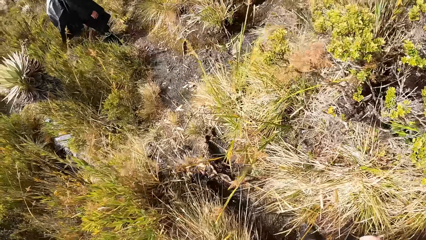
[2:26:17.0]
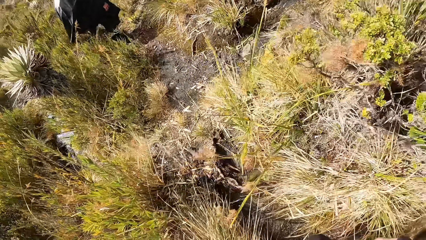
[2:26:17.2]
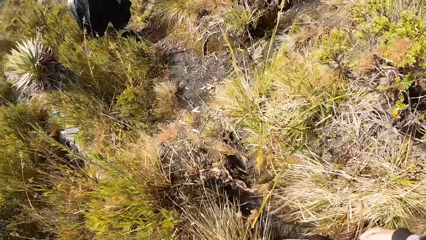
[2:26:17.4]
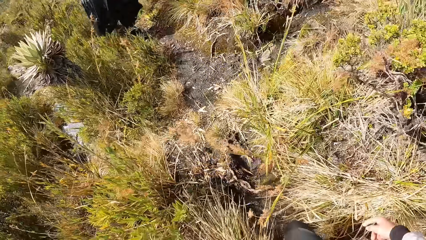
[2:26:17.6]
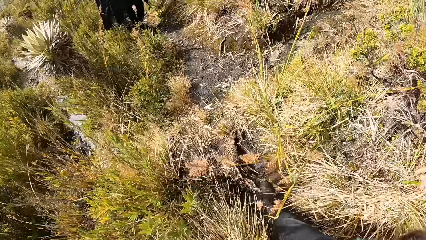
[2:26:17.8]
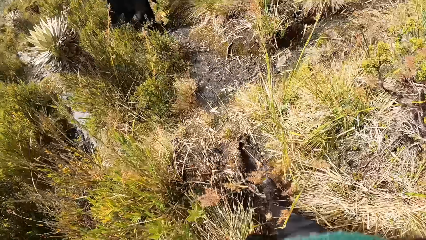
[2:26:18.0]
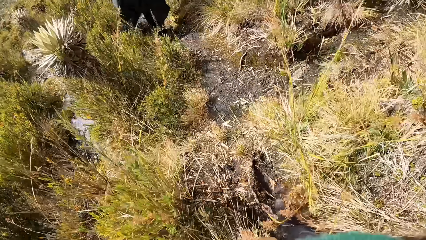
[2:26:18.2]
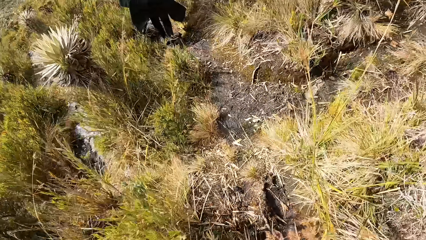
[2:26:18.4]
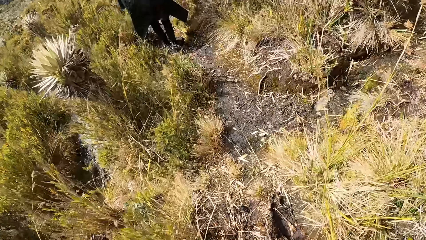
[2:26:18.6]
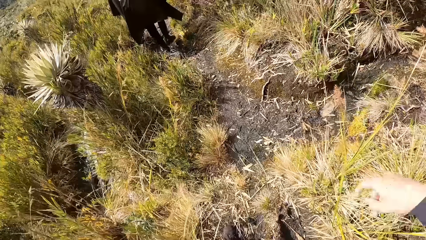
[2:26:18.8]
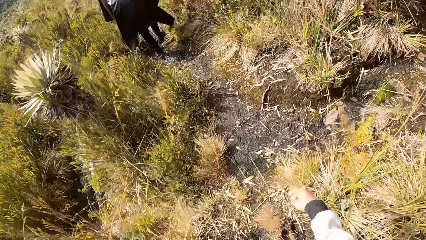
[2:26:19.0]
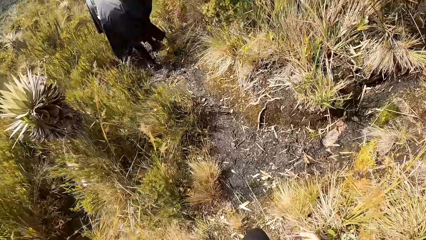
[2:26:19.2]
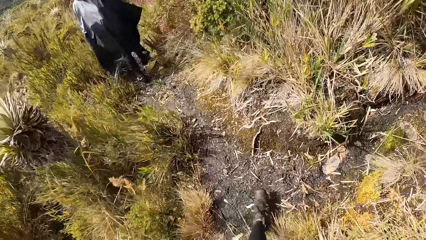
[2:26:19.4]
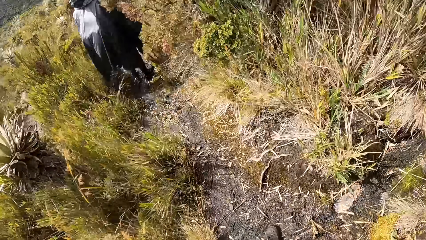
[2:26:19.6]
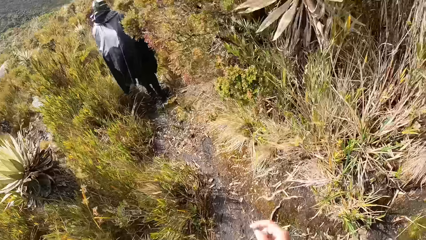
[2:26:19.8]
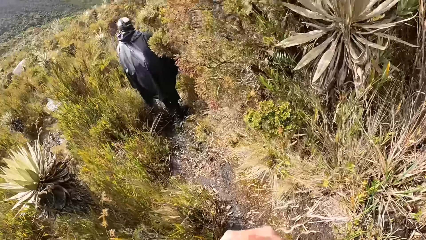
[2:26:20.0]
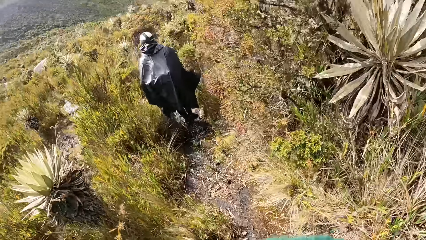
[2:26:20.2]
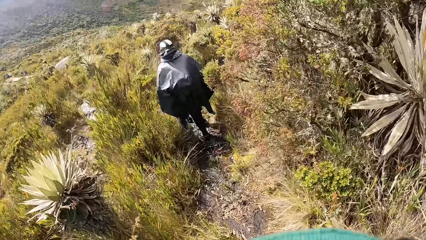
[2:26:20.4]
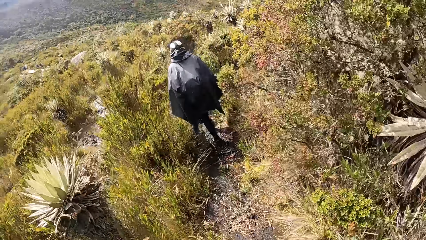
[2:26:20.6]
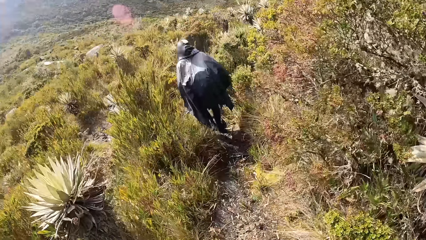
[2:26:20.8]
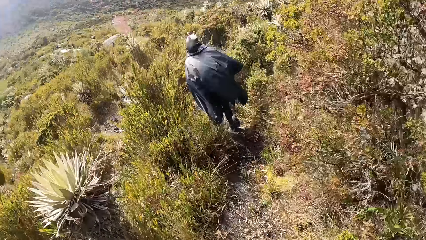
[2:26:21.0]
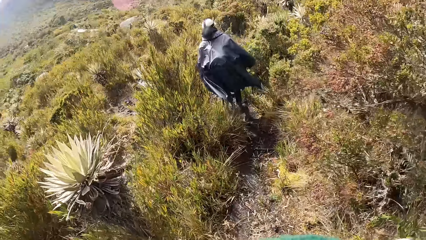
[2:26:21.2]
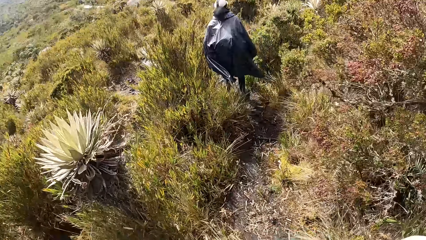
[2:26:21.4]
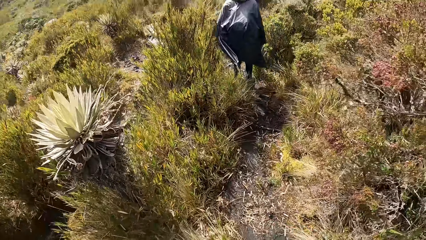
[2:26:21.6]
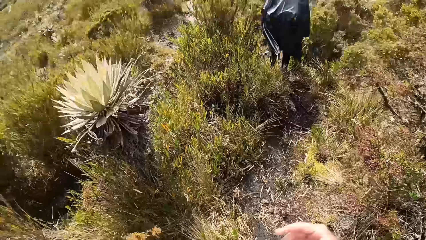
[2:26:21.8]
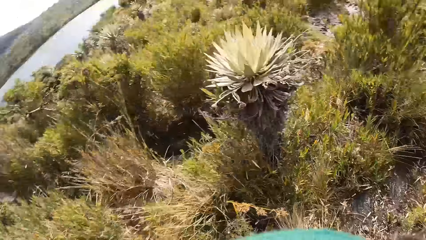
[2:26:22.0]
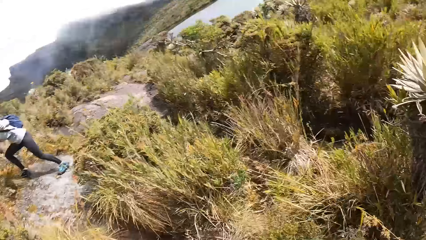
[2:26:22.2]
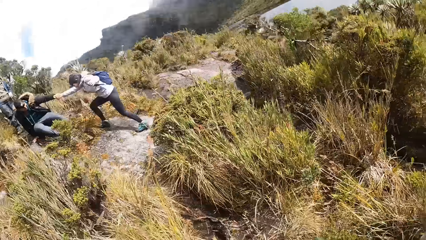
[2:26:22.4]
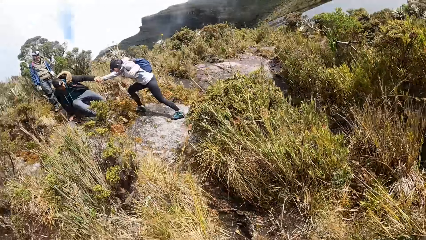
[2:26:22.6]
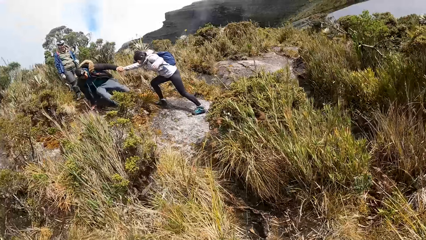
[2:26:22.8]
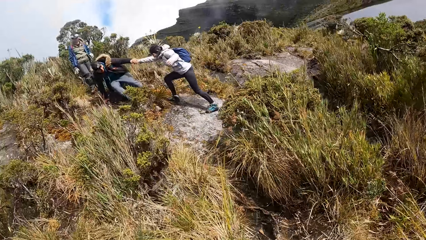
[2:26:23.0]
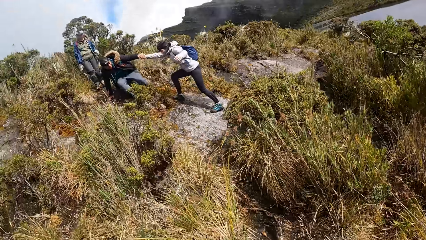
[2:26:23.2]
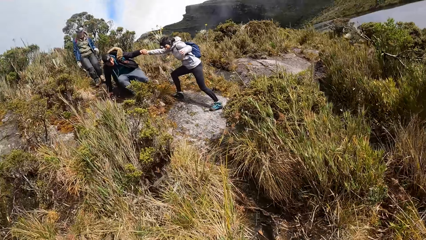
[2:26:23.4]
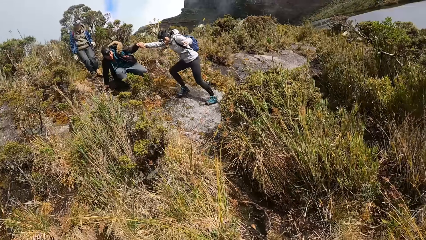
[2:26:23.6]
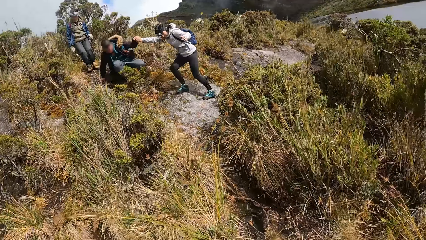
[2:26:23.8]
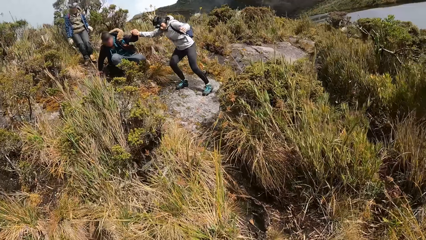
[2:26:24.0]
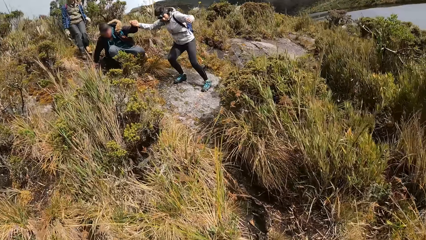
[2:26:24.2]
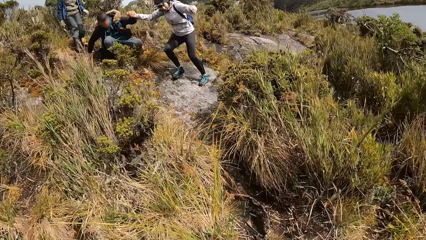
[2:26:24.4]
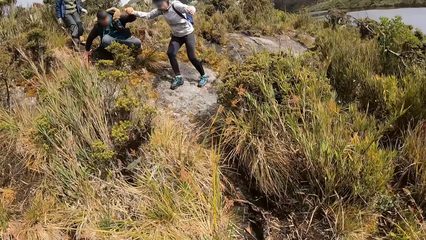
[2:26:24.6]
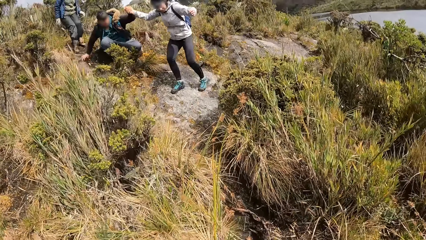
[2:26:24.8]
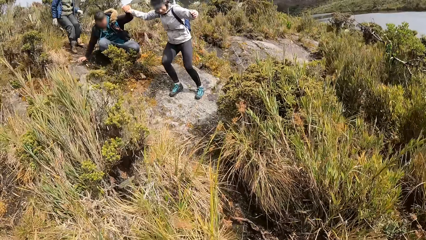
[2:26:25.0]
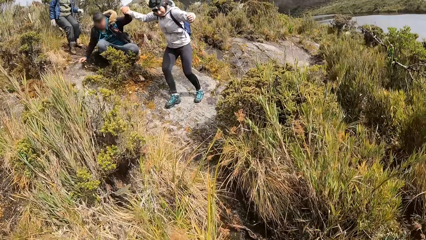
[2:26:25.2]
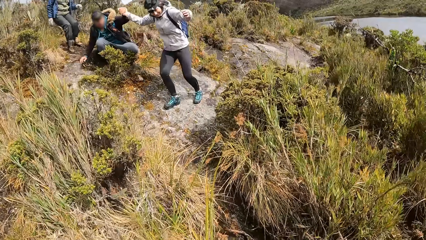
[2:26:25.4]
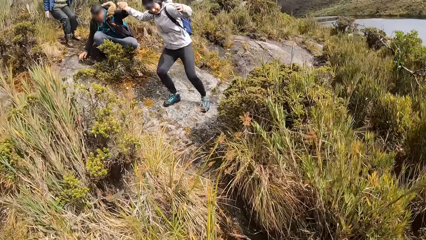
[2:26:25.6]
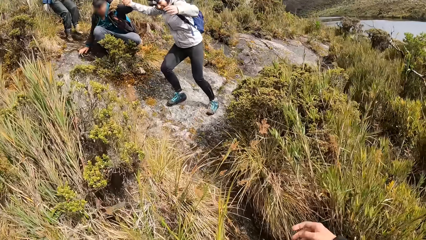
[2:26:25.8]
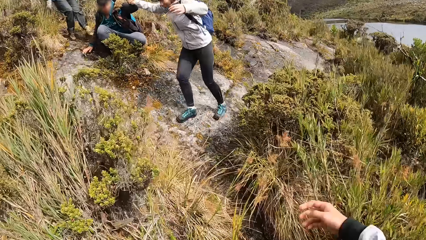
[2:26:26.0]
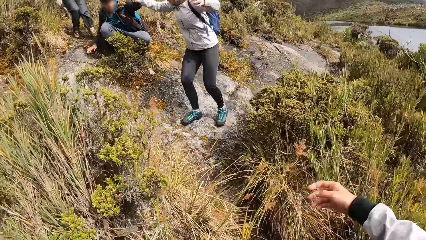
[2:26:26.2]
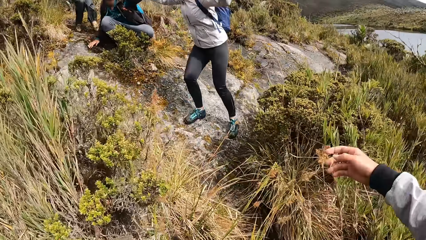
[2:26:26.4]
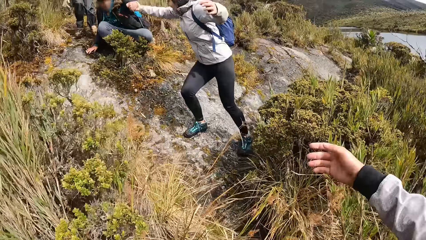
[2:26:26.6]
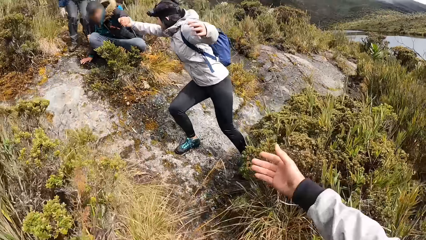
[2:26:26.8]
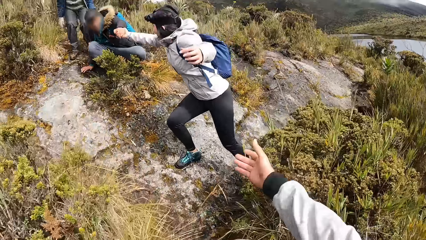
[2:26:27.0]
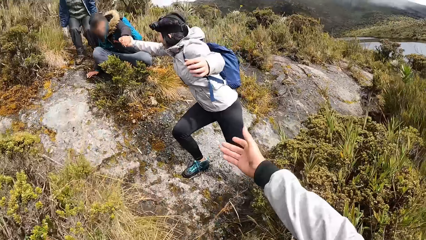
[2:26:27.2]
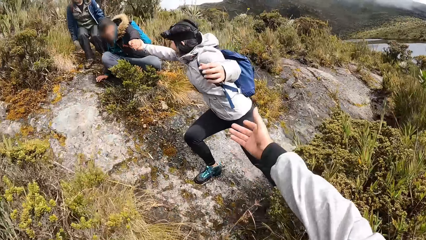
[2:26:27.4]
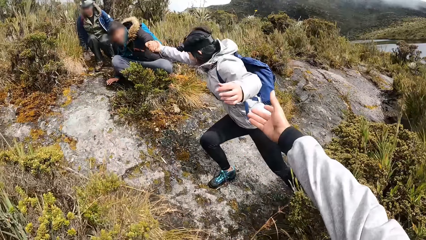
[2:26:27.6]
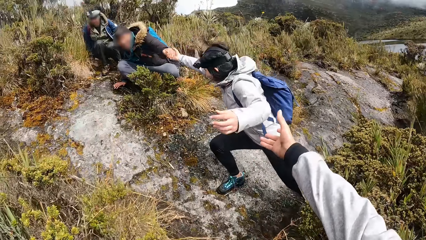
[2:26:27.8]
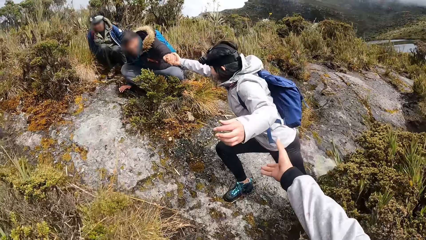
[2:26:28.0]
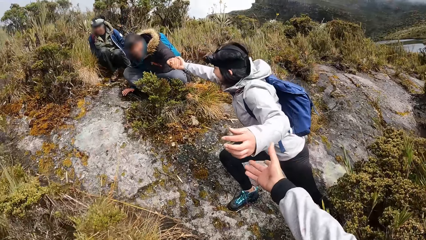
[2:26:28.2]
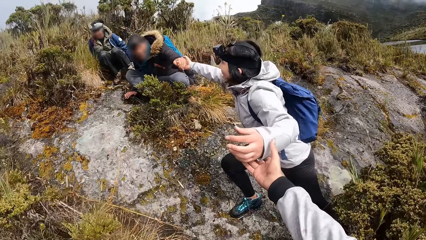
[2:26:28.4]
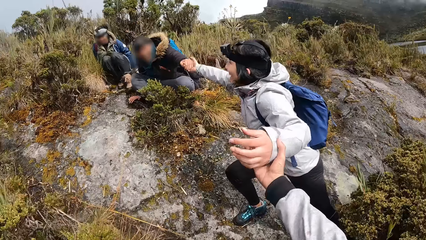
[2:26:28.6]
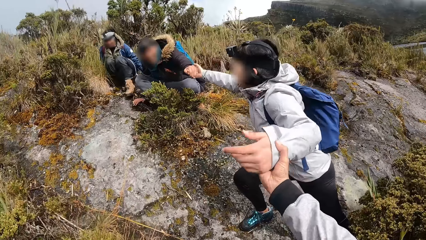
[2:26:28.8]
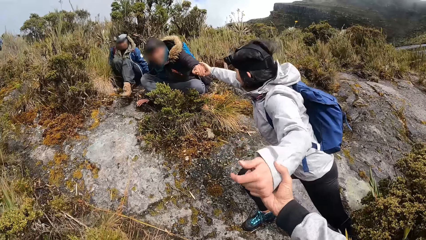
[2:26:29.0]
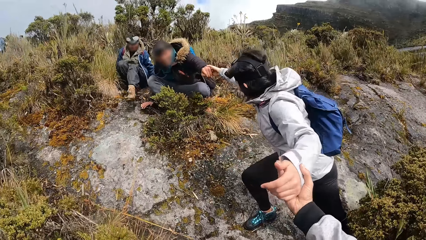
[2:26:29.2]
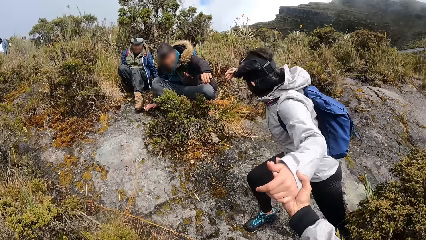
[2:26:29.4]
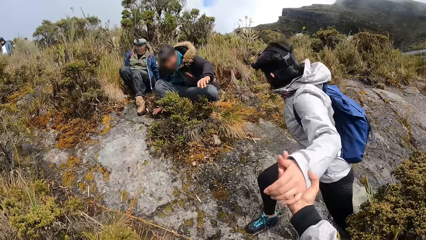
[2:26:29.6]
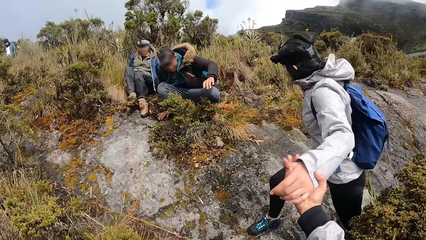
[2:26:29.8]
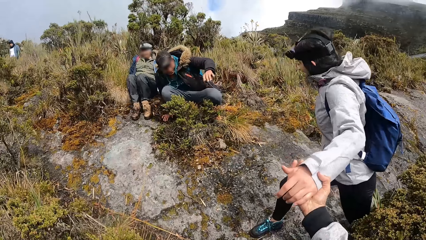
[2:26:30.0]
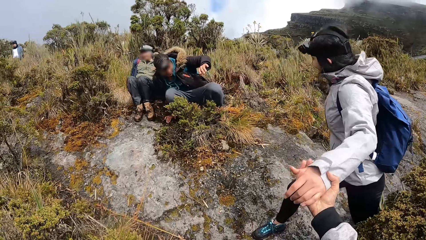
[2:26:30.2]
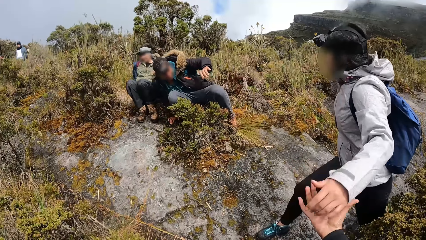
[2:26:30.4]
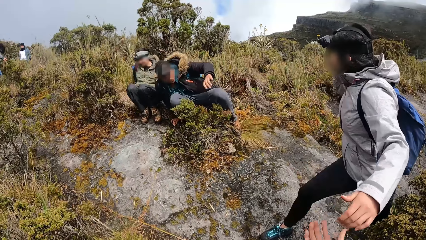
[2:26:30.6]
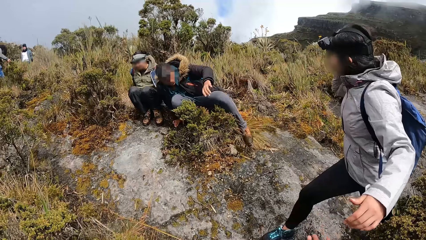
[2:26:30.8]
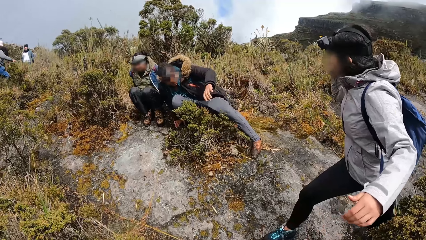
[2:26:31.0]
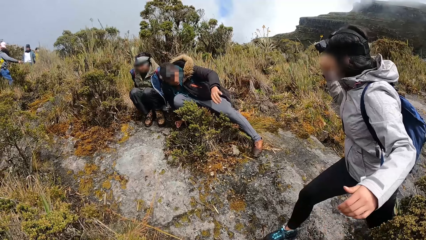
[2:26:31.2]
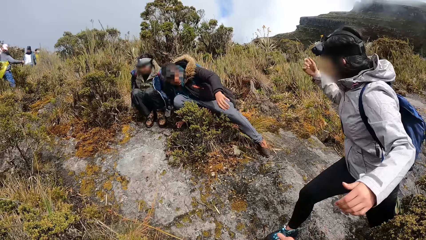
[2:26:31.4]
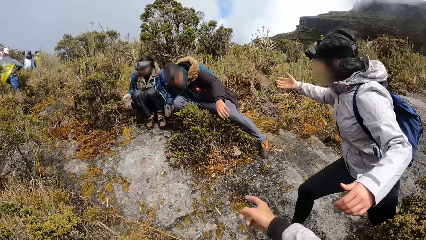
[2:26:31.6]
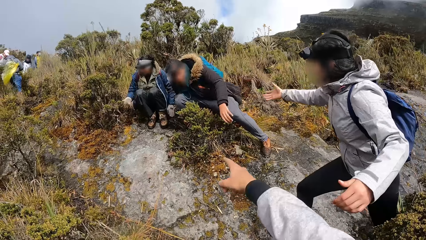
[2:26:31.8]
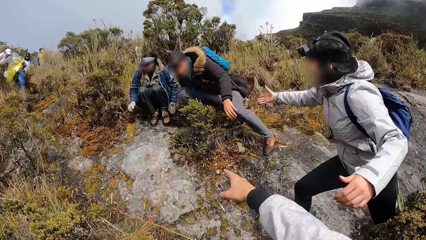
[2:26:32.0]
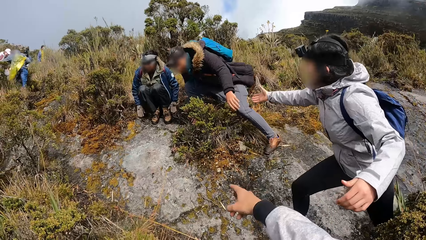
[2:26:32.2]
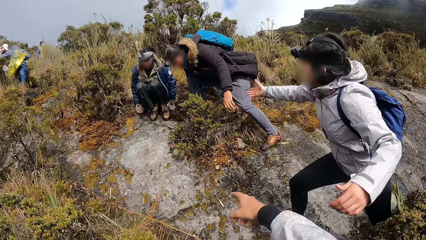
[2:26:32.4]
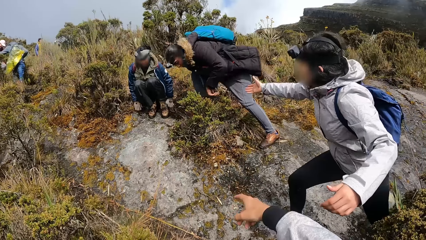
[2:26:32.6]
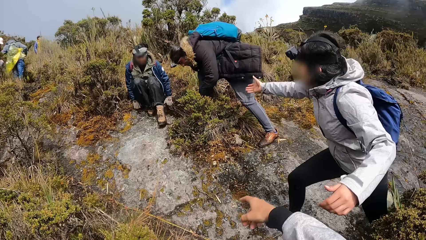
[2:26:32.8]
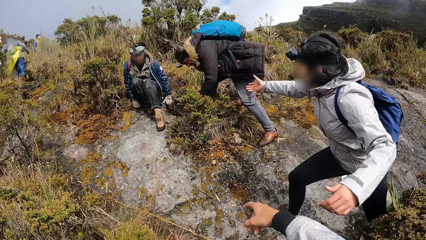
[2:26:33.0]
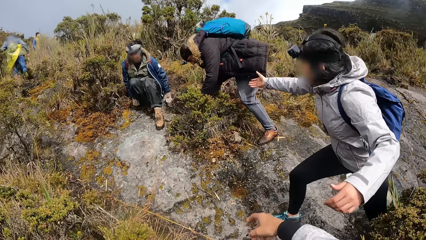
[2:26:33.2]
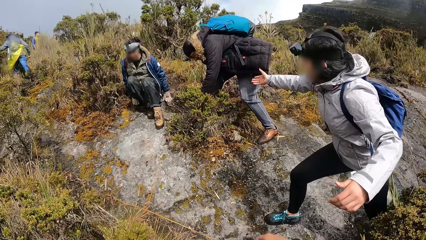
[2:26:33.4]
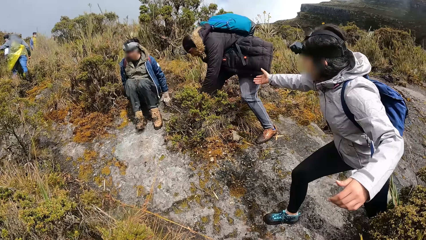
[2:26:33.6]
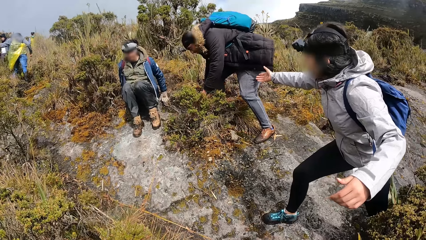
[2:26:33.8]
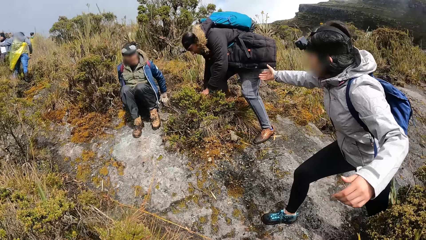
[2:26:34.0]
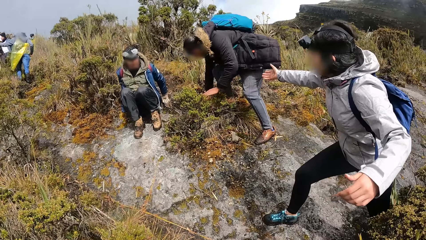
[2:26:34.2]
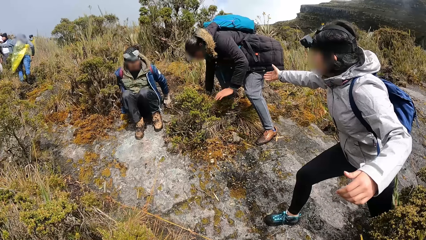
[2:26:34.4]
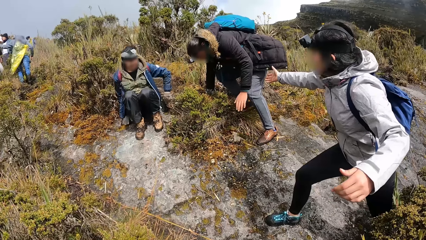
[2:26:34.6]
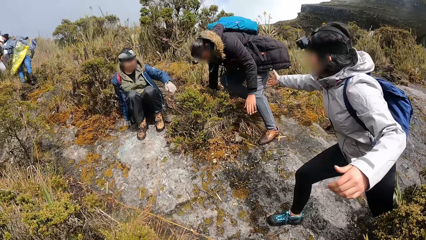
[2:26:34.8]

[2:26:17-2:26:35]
The camera wearer walks down the hill with a woman. Another woman pulls a man with her right hand. The camera wearer looks on the other side. He stretches his hand towards the second woman. A third woman crawls down the hill with both hands. The camera wearer holds the second woman's hand. The man comes down the hill with both hands. The camera wearer gestures with his hand.
